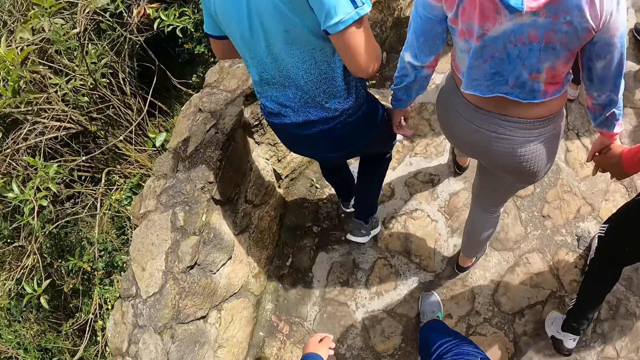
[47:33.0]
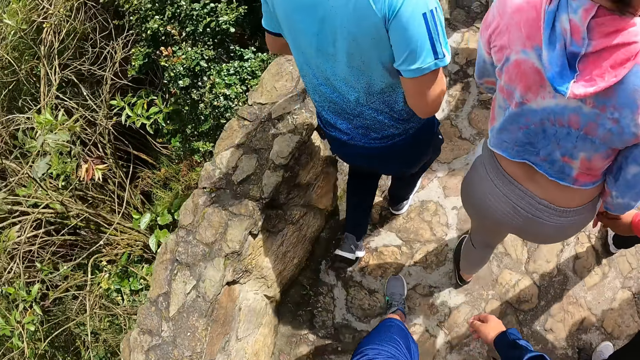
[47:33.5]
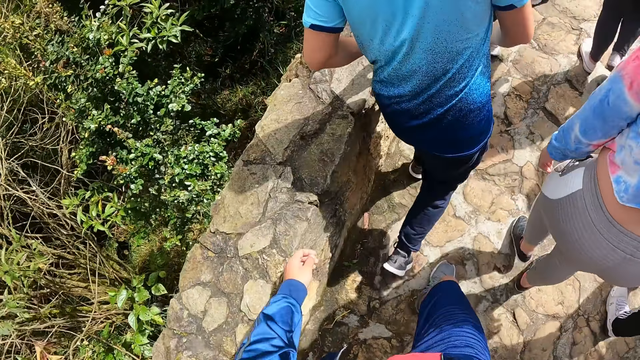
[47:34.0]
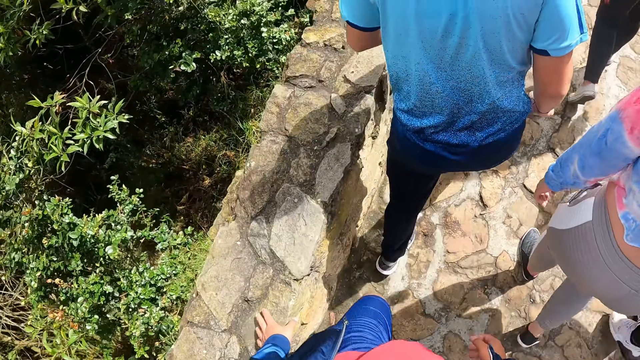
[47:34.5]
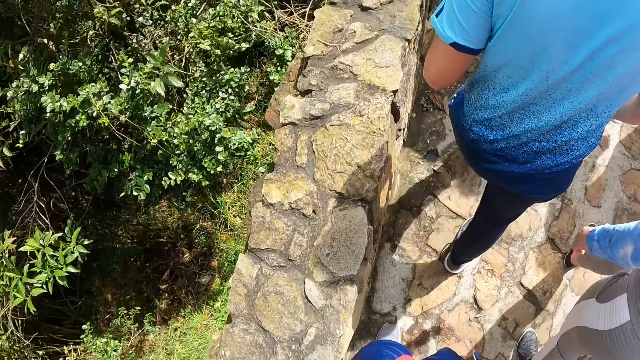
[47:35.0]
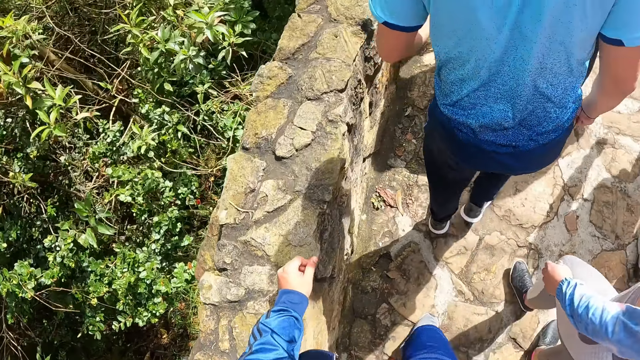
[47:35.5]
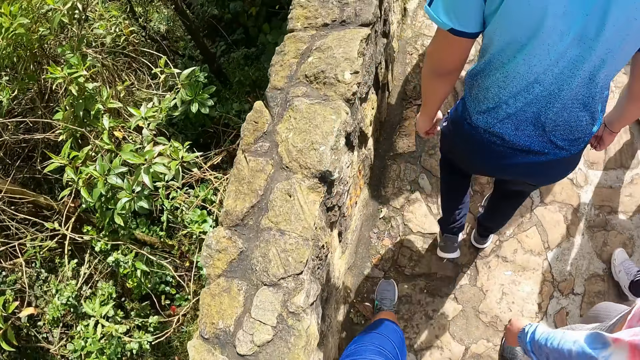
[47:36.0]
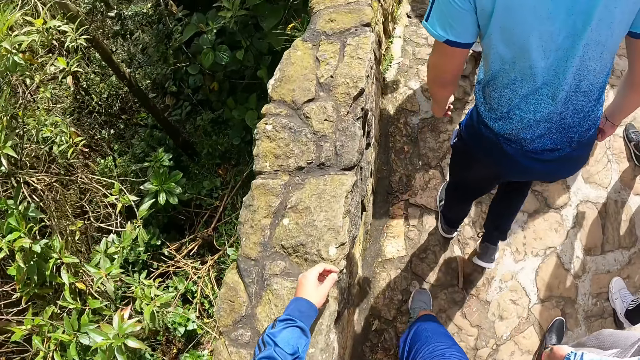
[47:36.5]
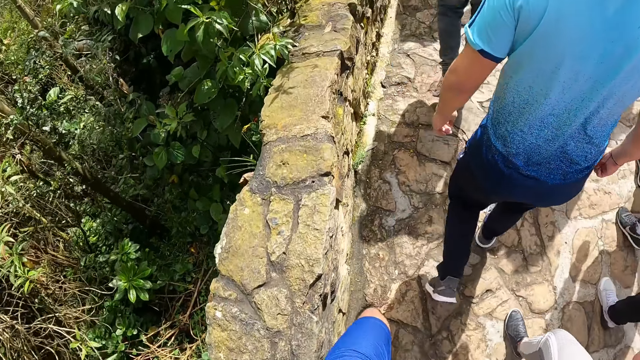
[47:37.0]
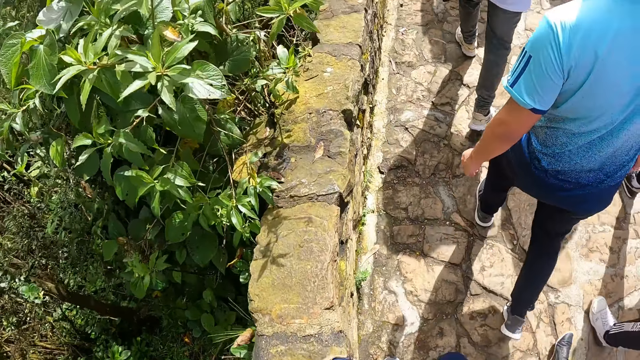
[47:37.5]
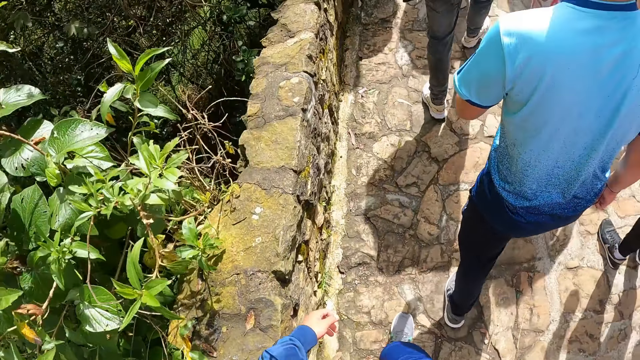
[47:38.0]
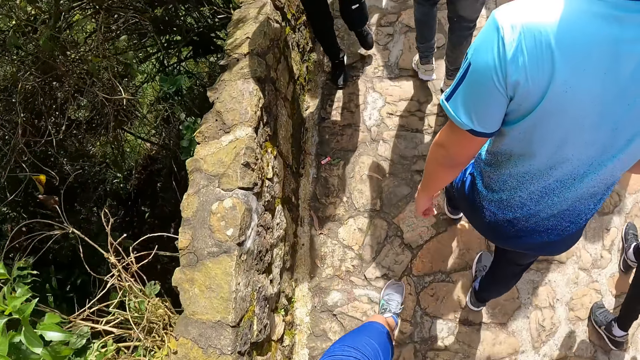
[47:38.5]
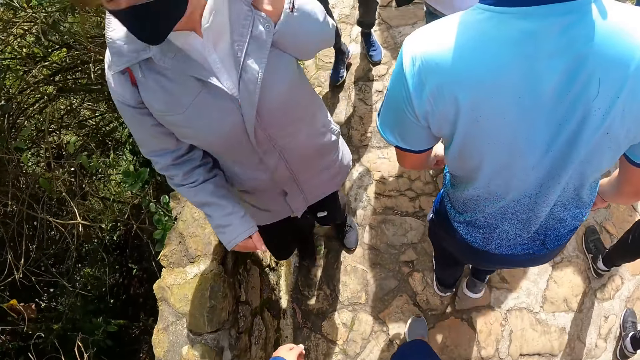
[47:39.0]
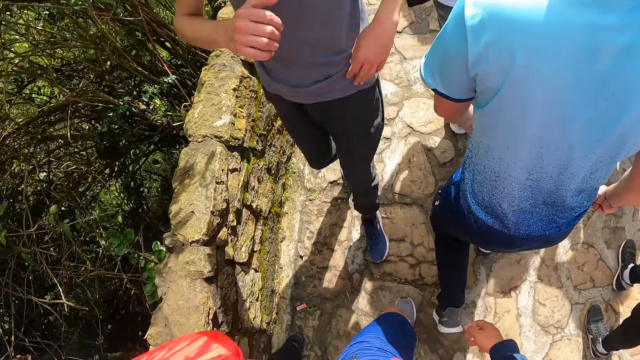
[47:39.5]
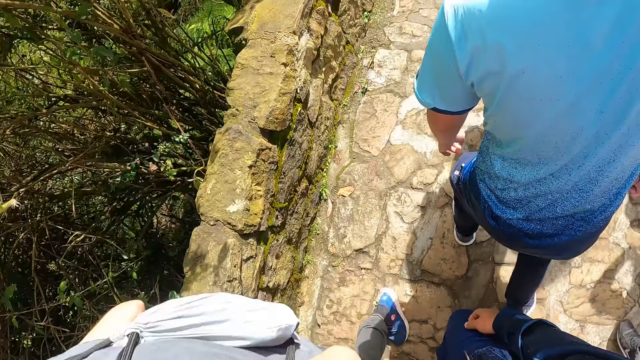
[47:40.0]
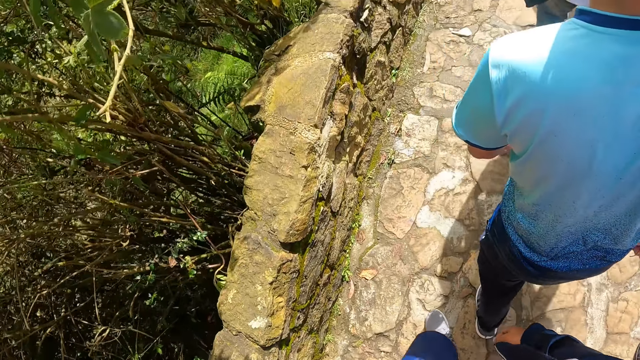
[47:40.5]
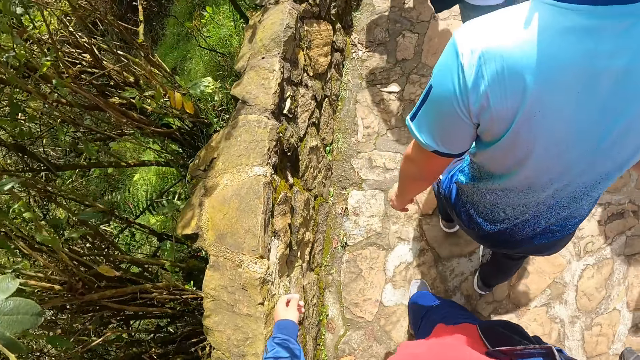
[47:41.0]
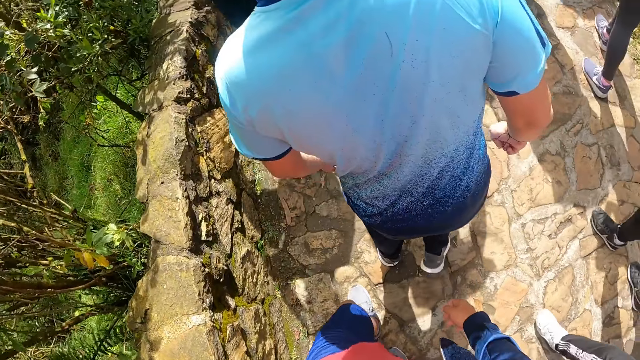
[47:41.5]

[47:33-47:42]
The camera wearer touches the edge of the stone path with his left hand. He holds the stone with his left hand. He walks around.

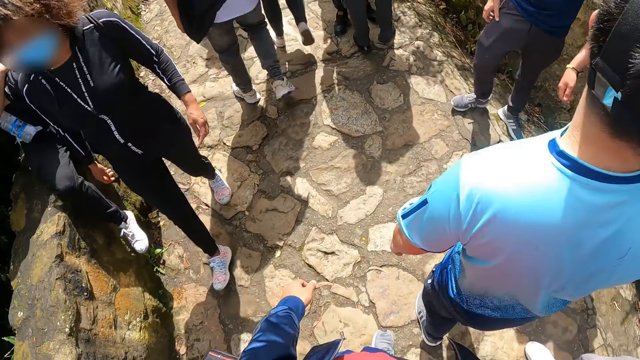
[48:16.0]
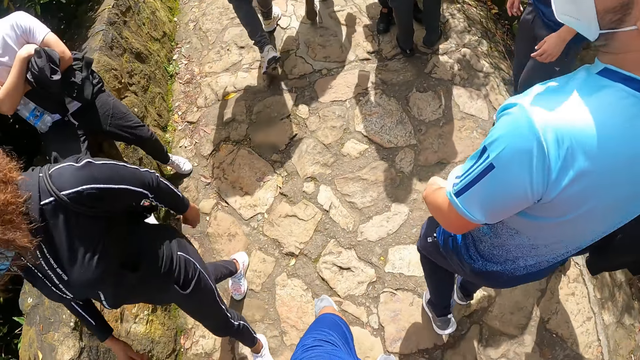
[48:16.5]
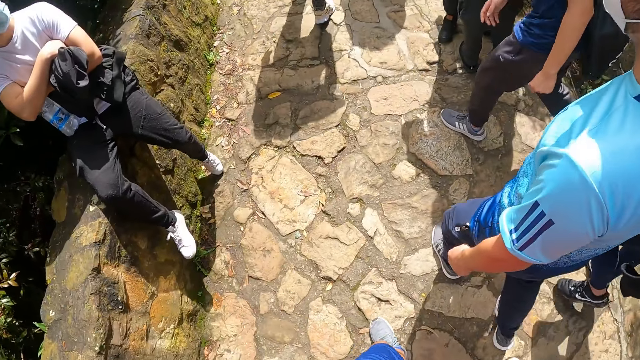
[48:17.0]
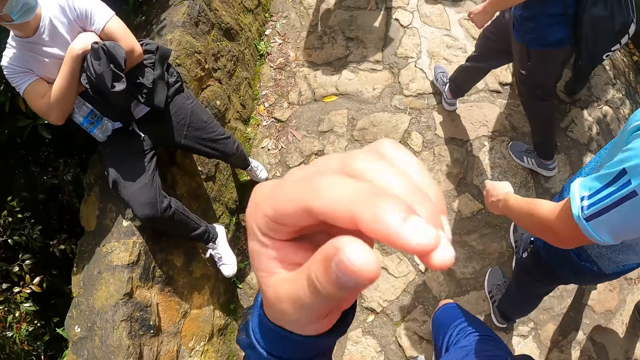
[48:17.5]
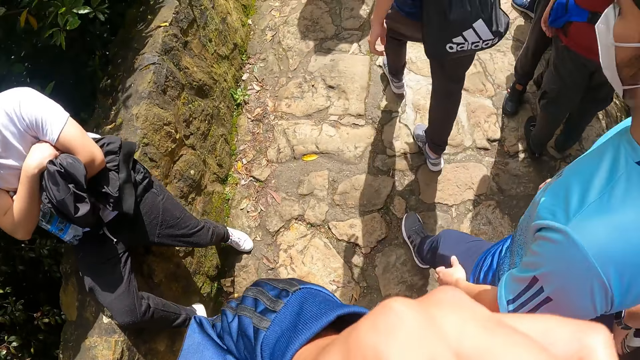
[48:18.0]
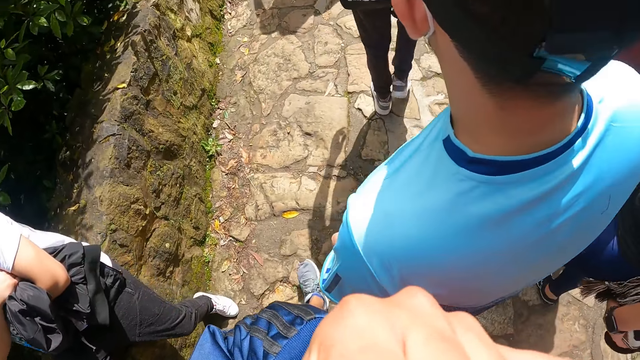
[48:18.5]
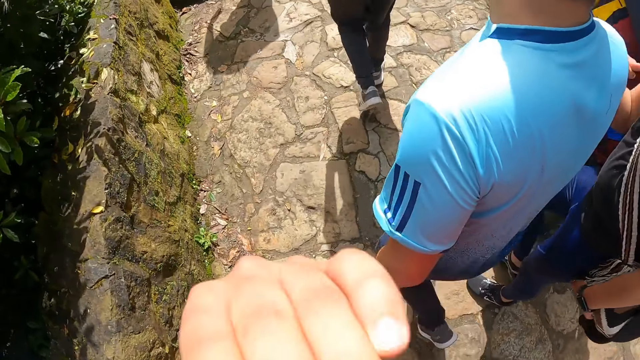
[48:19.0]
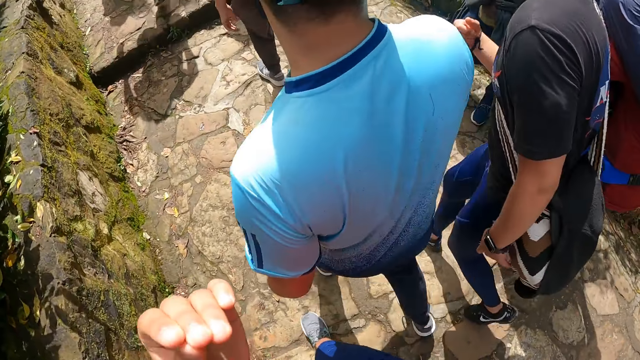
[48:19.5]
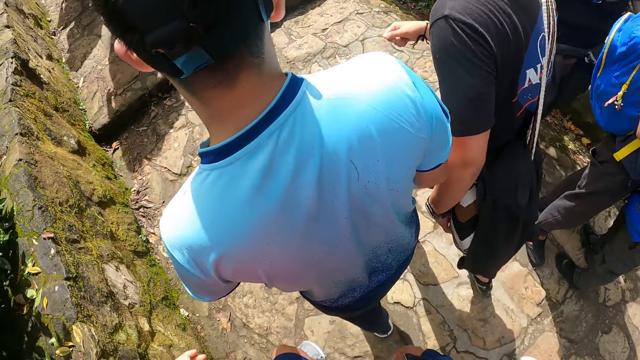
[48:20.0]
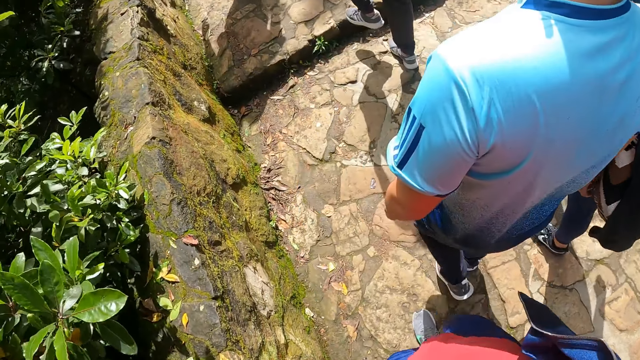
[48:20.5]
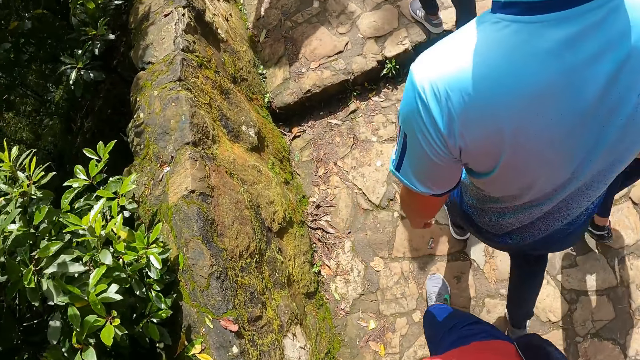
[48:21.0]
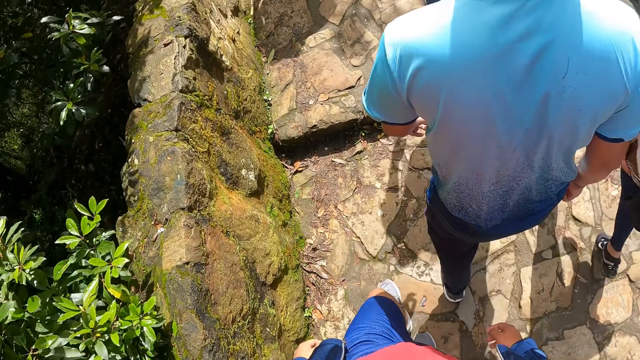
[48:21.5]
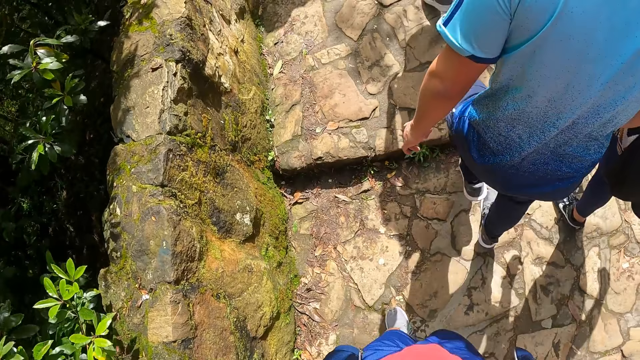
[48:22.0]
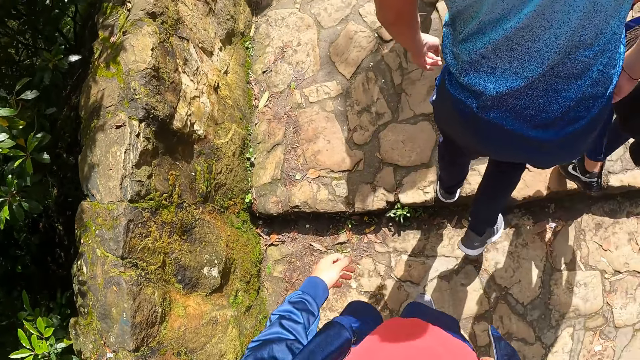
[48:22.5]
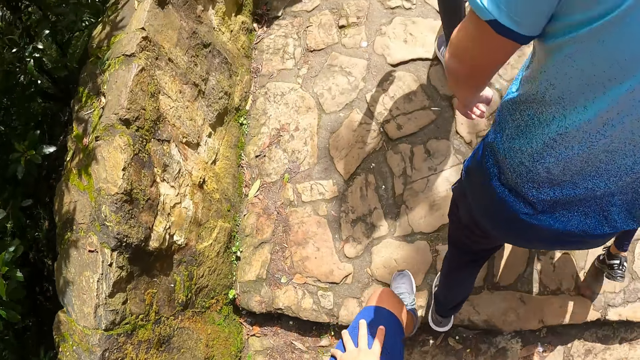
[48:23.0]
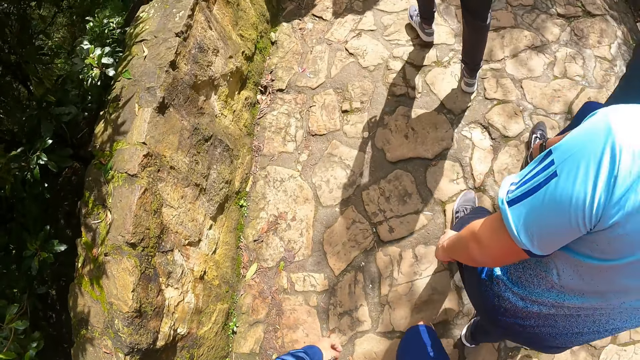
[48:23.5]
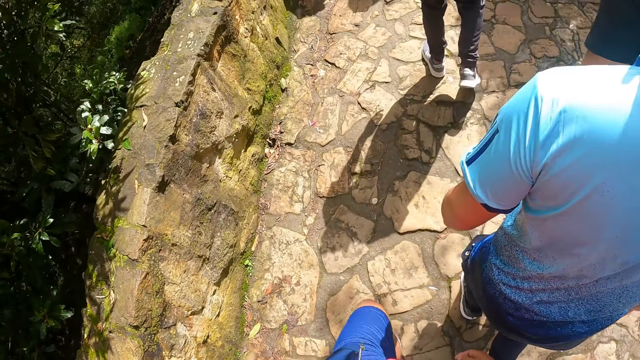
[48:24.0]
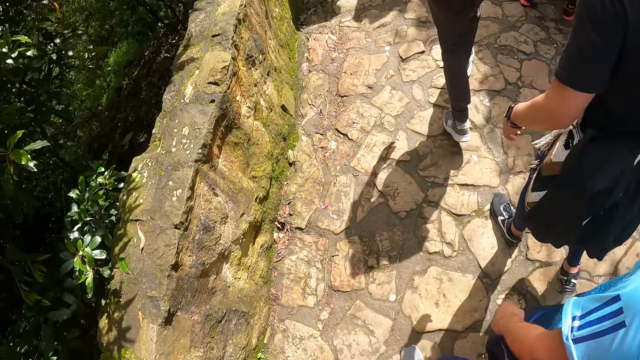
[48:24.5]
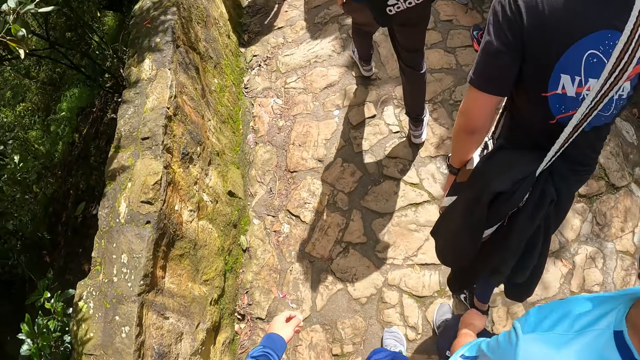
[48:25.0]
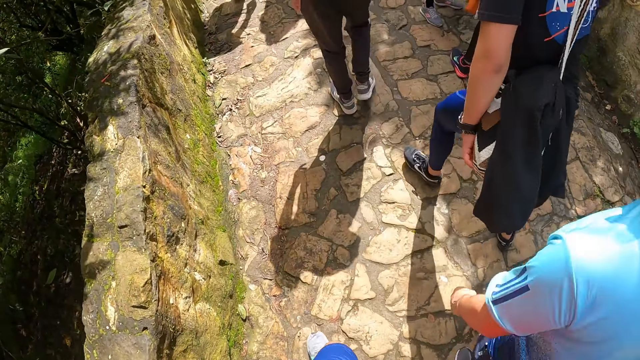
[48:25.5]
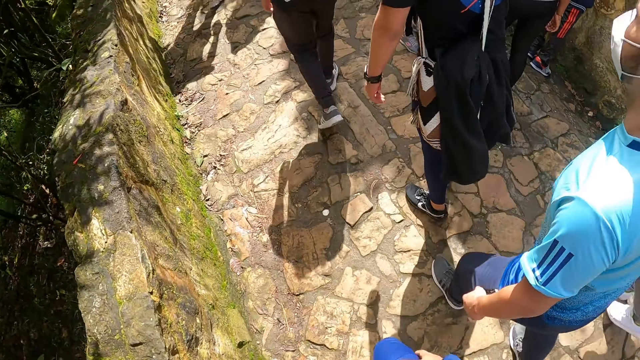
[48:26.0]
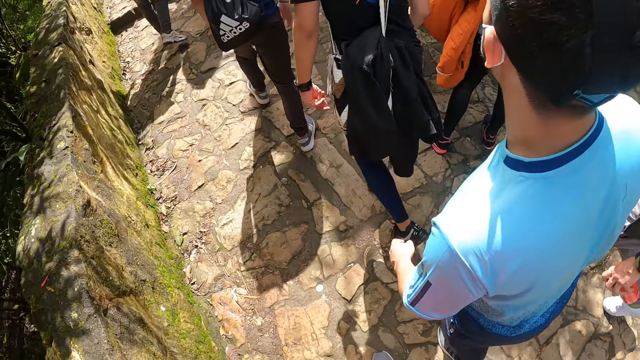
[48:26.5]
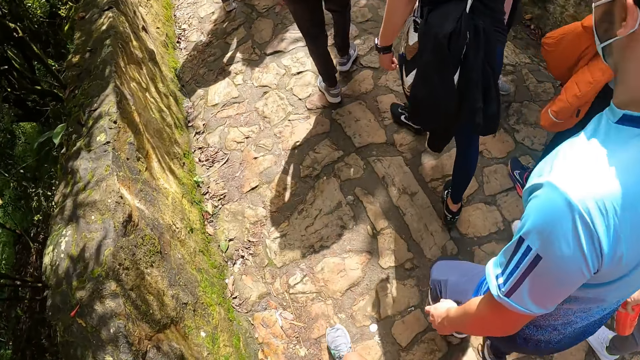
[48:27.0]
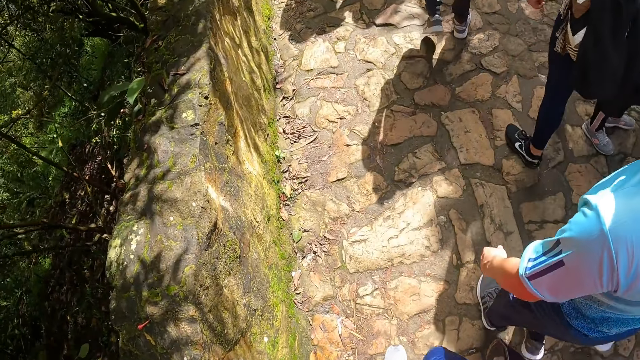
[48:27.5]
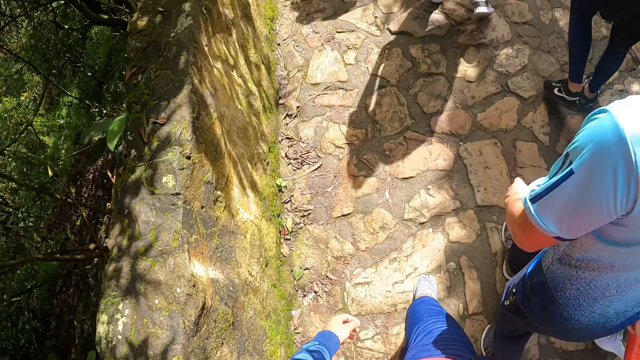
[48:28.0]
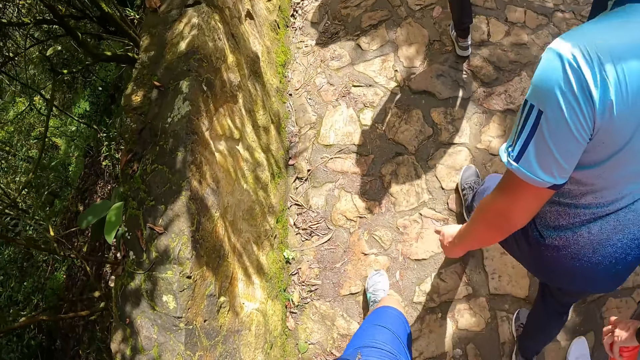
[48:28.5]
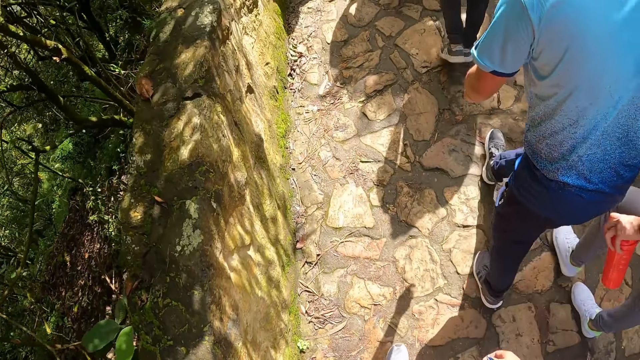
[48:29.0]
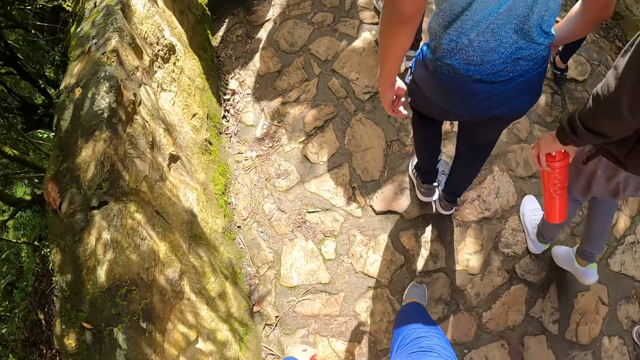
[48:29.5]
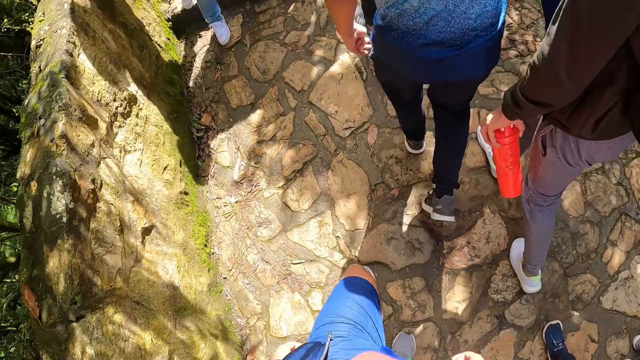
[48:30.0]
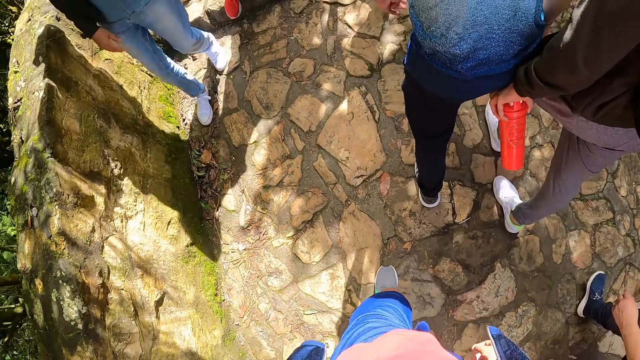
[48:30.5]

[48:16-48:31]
The camera wearer raises his left hand toward his face. He adjusts the camera. He walks around. He touches the knee. He walks around.
